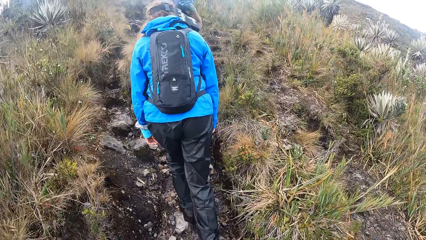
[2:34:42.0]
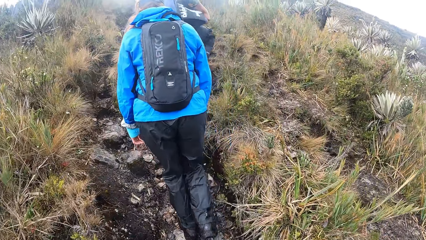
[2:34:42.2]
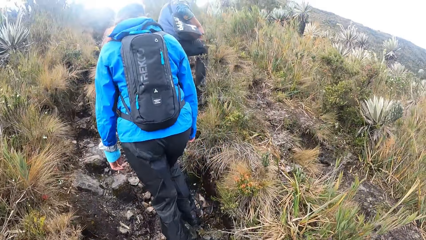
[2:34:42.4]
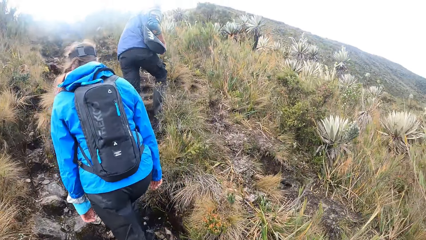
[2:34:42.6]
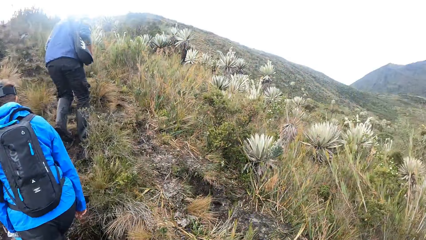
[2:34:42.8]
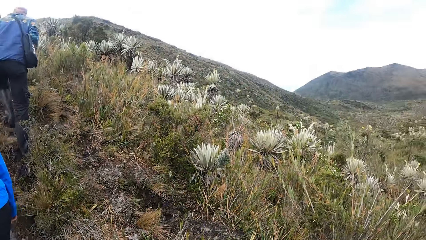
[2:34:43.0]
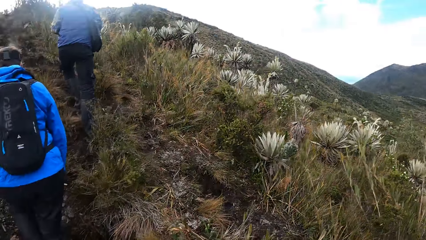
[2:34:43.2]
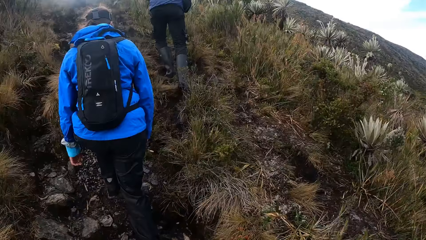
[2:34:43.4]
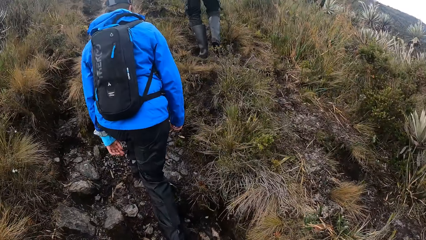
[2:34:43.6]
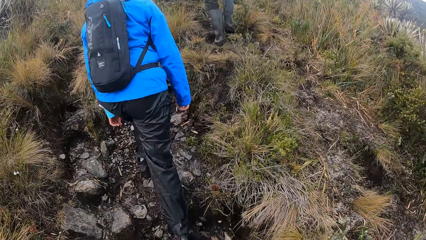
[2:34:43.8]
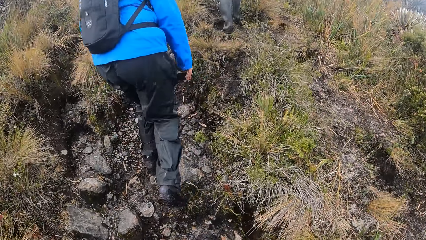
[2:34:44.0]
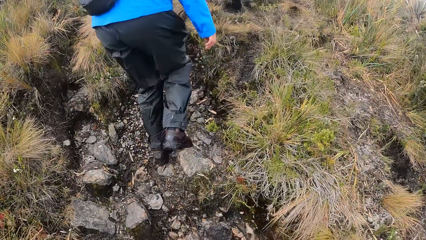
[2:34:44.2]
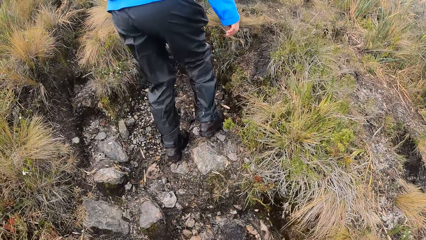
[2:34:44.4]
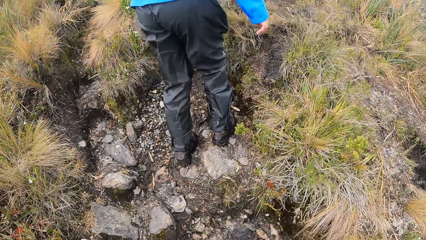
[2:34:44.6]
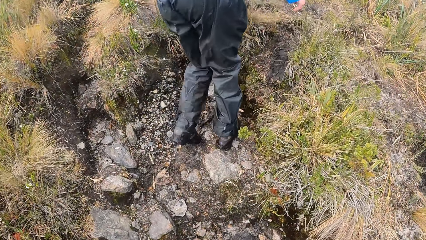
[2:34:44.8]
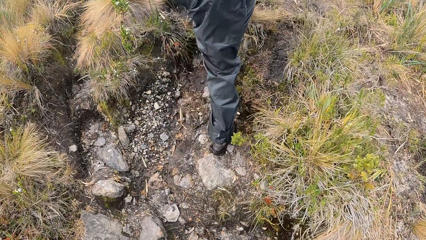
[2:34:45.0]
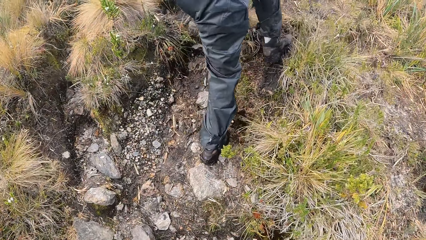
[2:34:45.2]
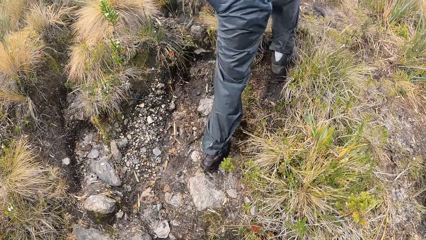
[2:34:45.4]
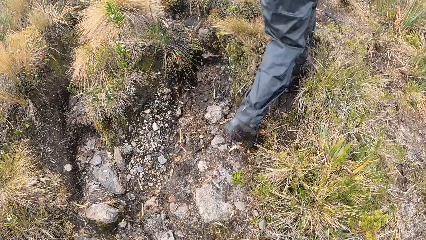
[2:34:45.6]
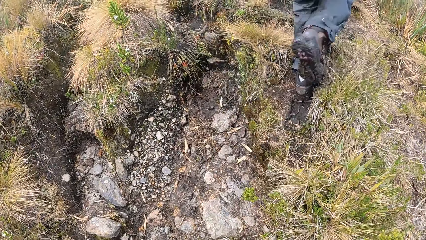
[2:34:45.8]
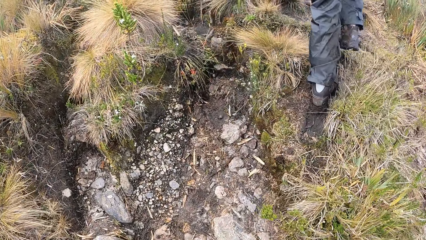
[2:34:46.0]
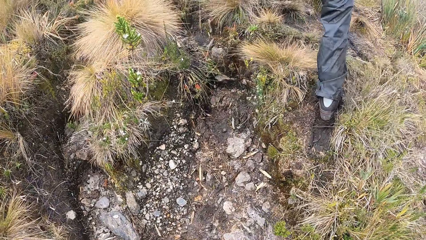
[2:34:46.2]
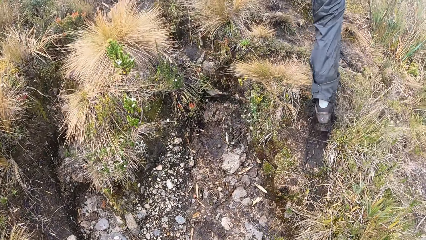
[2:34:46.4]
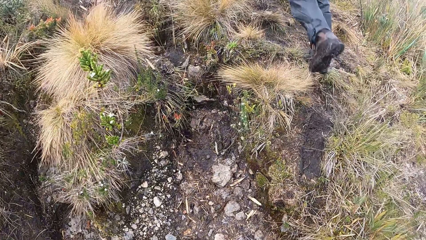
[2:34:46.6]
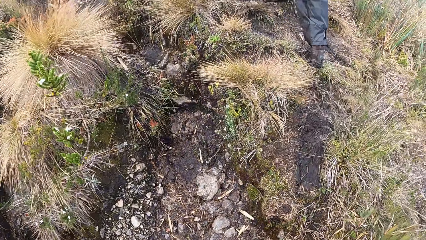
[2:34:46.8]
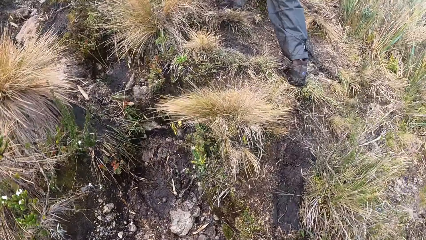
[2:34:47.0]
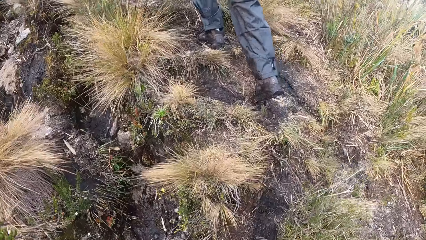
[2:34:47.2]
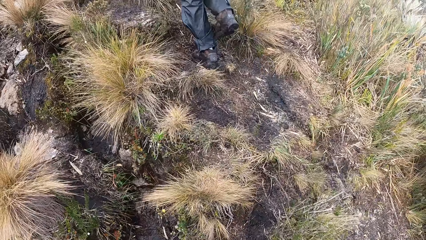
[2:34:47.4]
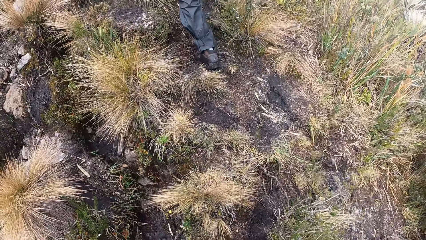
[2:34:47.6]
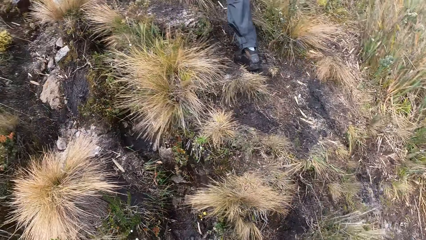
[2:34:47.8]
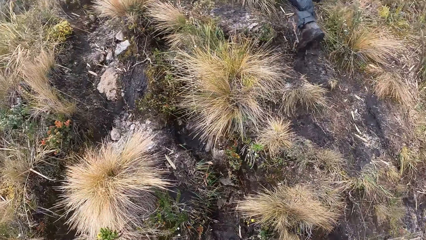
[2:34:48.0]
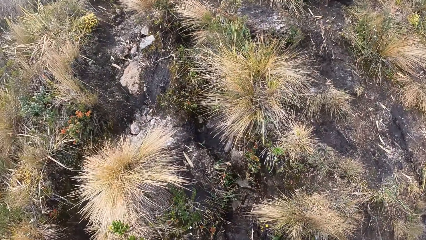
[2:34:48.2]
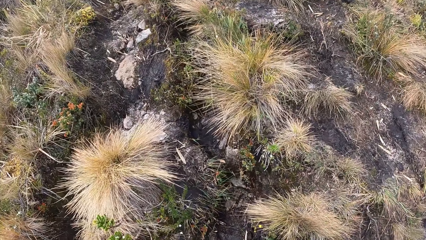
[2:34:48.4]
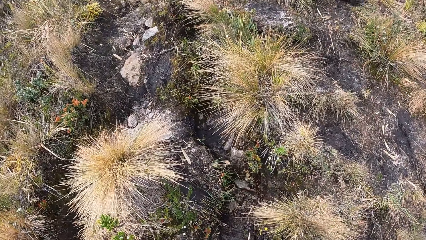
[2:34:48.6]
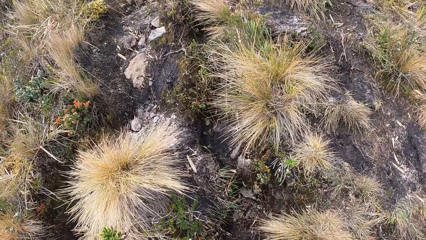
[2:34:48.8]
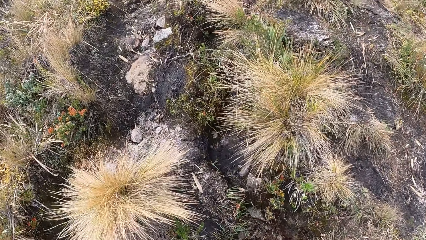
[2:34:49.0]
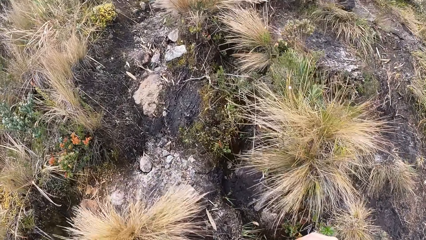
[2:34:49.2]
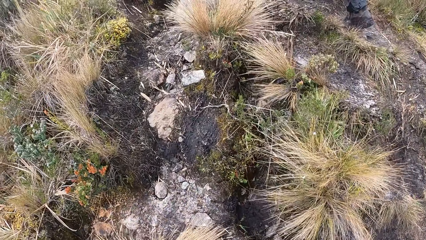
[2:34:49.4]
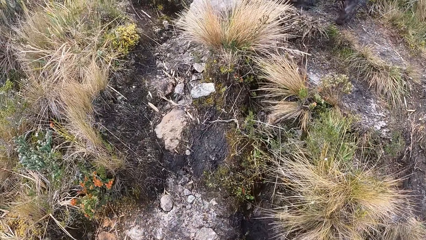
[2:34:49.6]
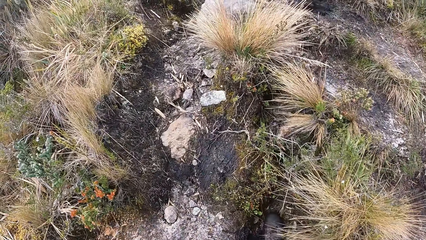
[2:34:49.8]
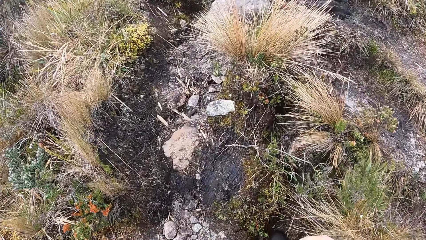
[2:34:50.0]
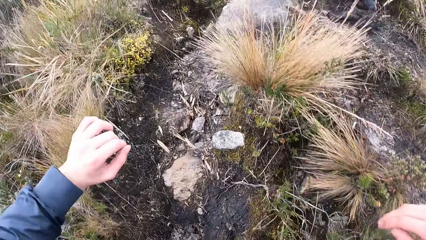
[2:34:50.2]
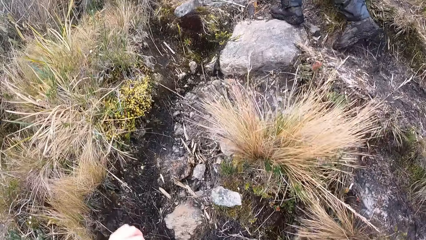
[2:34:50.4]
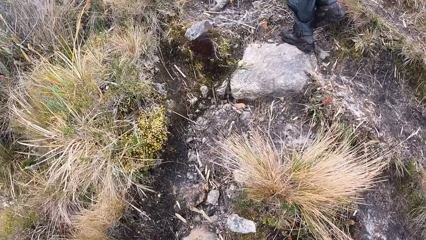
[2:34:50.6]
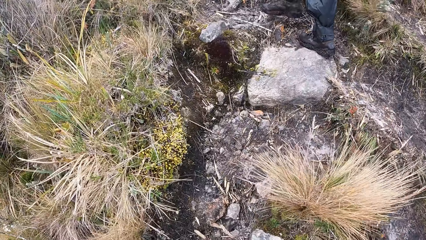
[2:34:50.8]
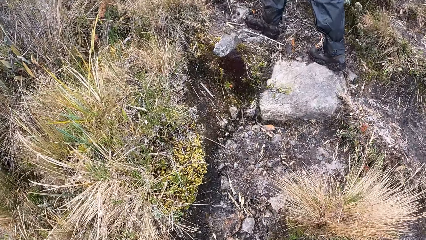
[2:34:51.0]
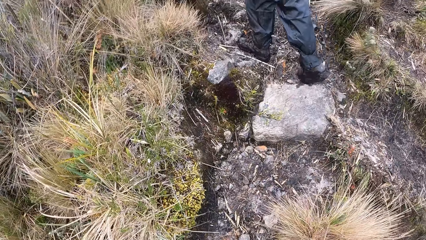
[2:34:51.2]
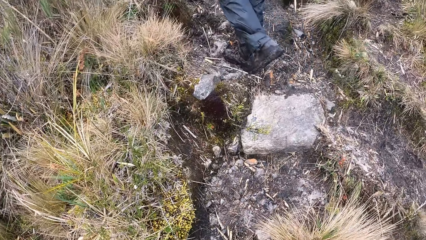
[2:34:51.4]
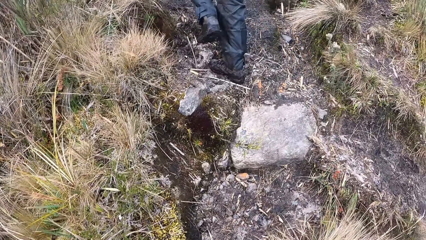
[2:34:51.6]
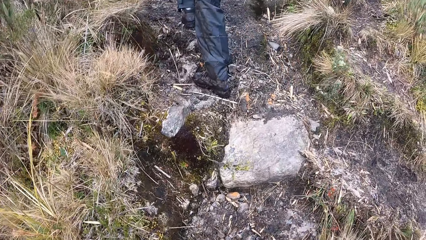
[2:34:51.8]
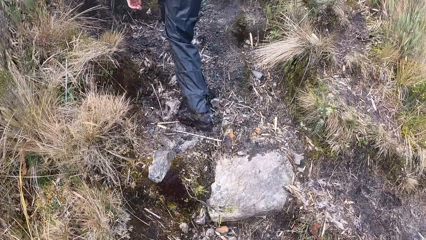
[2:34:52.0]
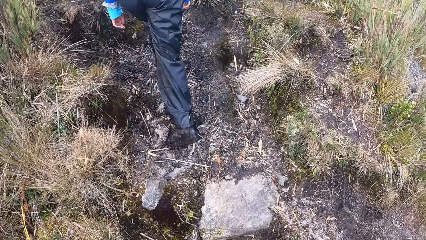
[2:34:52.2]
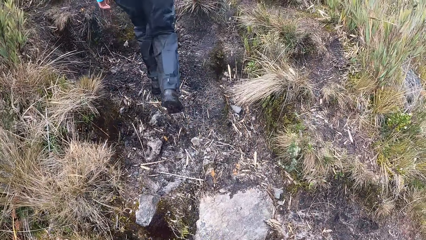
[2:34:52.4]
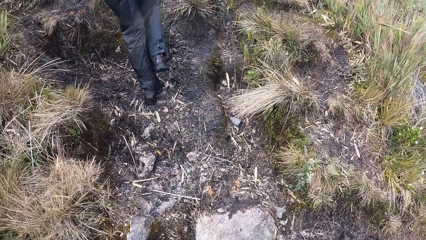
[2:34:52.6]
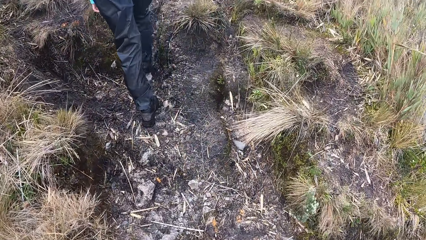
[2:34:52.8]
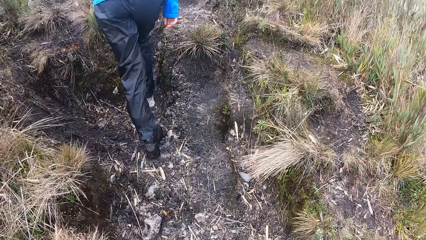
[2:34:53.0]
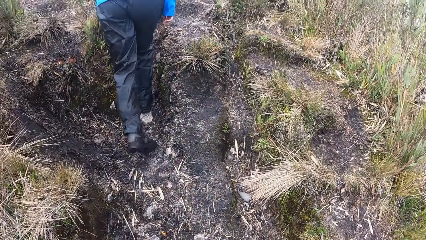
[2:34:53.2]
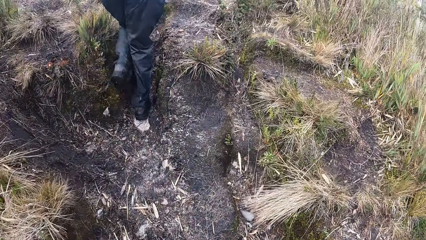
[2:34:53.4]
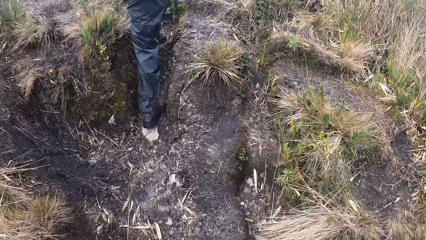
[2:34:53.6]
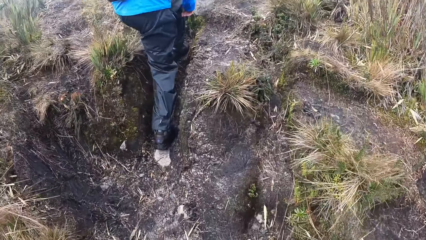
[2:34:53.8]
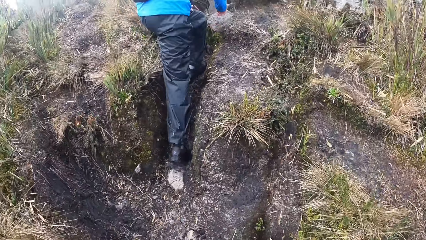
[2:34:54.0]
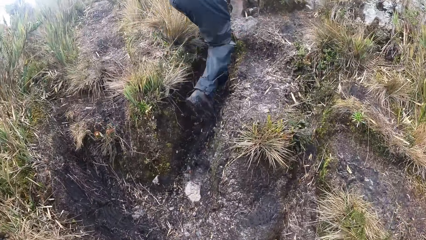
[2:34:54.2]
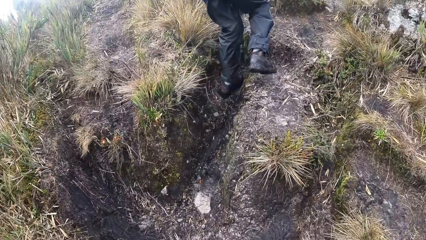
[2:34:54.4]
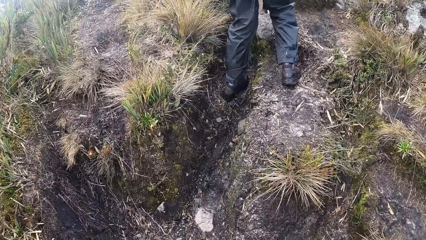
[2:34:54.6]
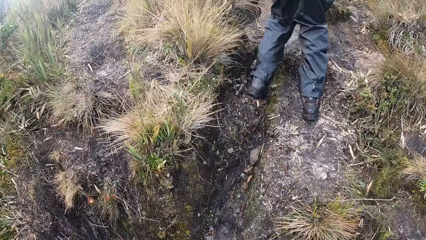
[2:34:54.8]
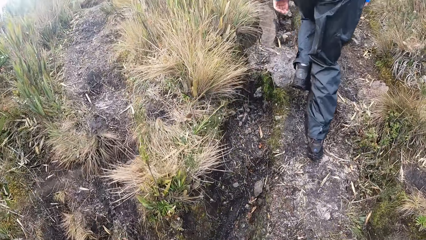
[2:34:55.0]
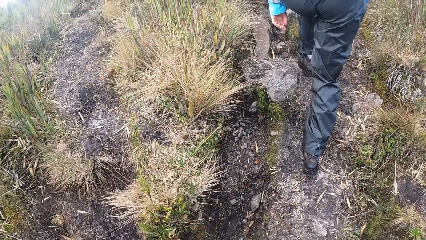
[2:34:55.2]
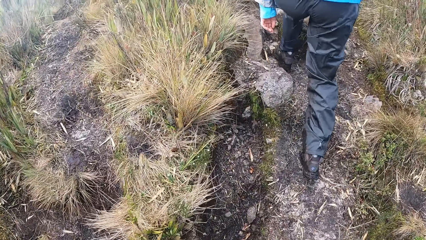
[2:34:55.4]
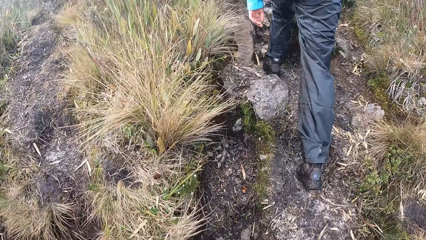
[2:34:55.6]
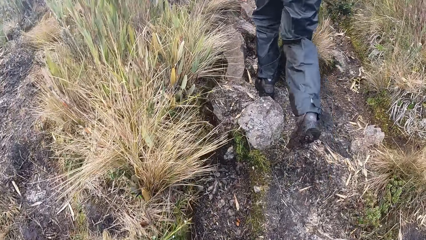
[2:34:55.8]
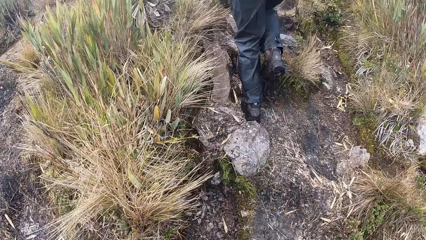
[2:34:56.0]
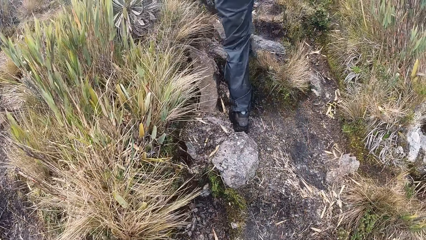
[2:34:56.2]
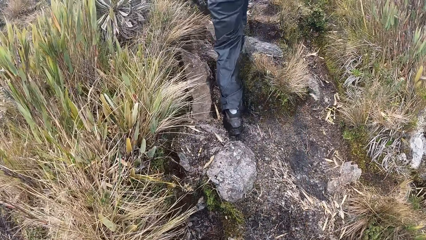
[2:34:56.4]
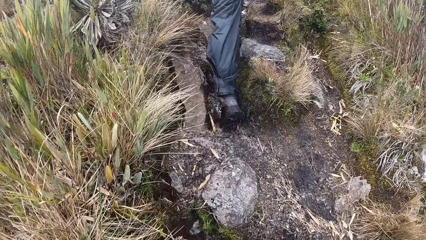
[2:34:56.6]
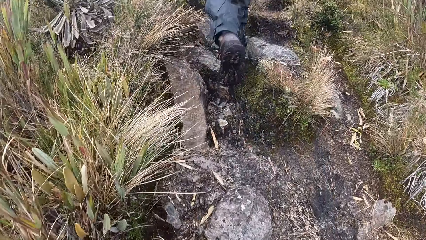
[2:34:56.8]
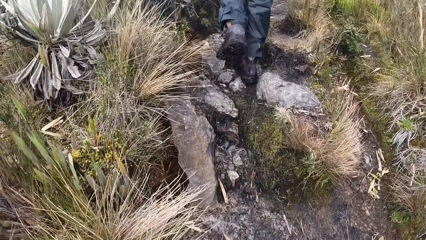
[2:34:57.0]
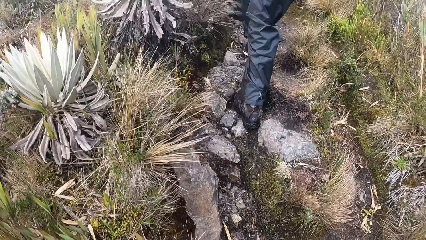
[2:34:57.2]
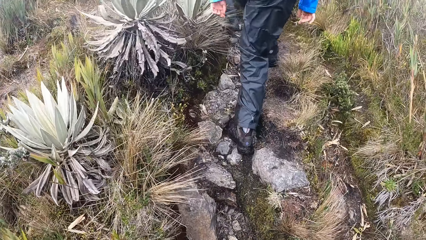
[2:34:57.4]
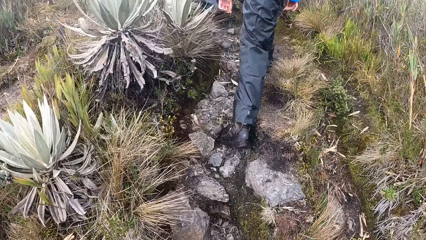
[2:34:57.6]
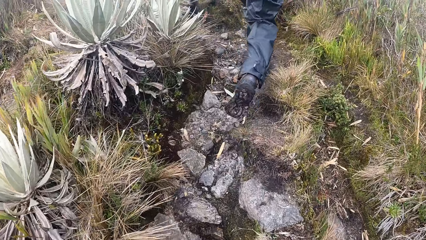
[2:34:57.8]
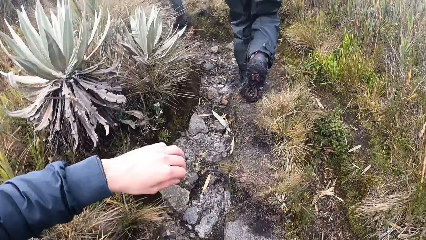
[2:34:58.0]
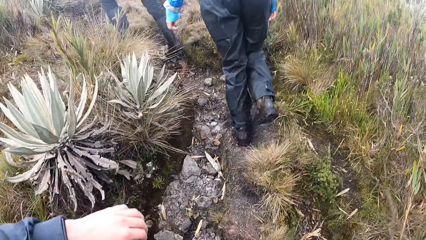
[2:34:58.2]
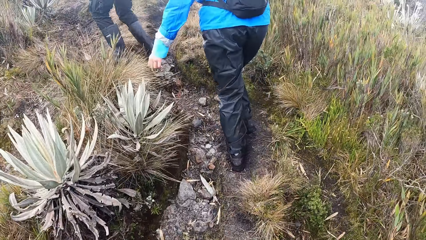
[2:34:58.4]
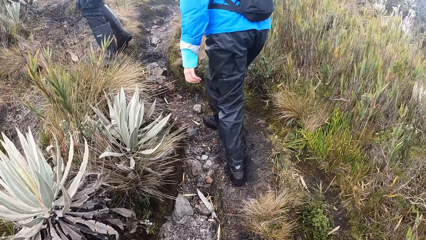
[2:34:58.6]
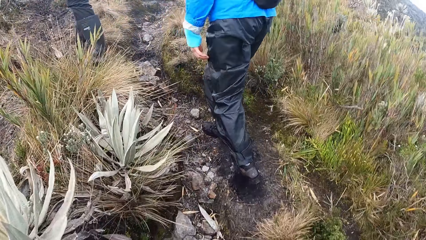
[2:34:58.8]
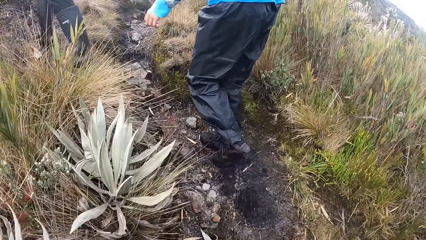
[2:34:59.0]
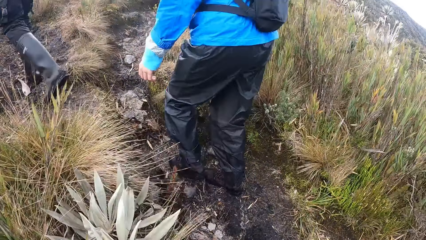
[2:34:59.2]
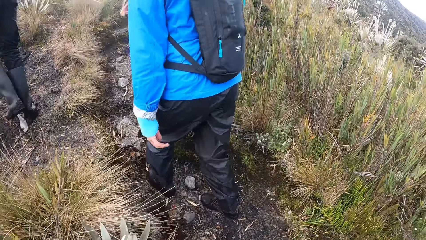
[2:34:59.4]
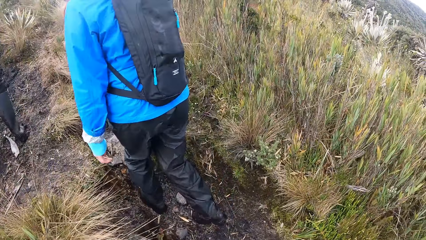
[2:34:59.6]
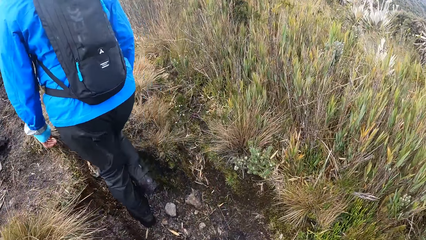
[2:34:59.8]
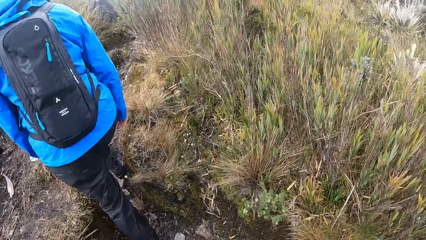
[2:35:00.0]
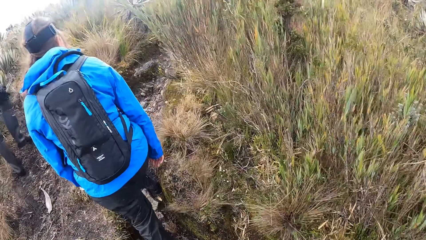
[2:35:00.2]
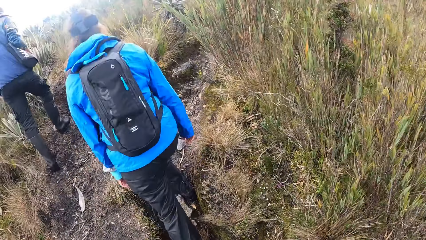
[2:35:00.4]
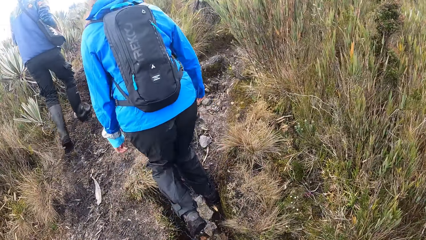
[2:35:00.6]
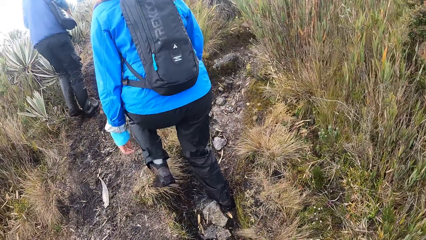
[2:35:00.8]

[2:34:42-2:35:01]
The camera wearer looks around. She looks down. She looks around again. She looks down again. She raises her left hand.
